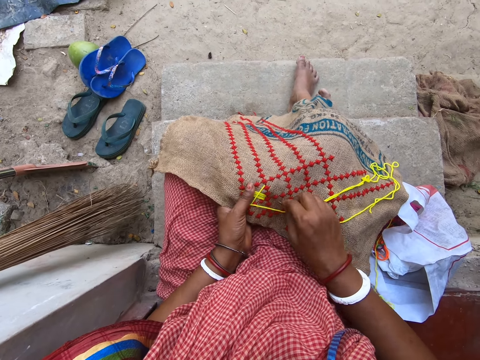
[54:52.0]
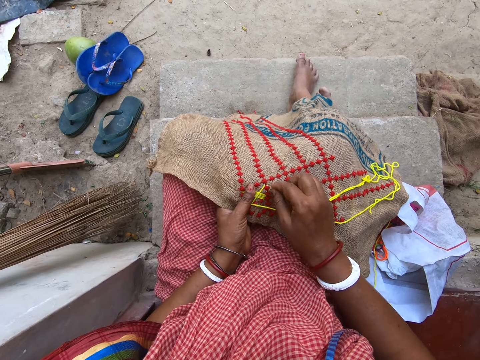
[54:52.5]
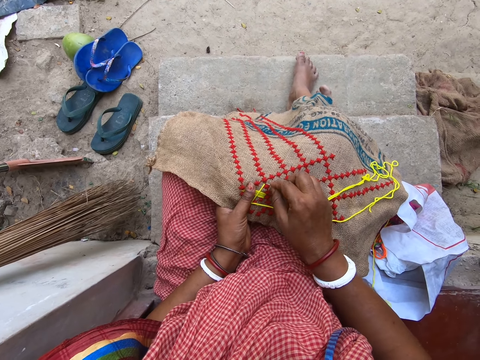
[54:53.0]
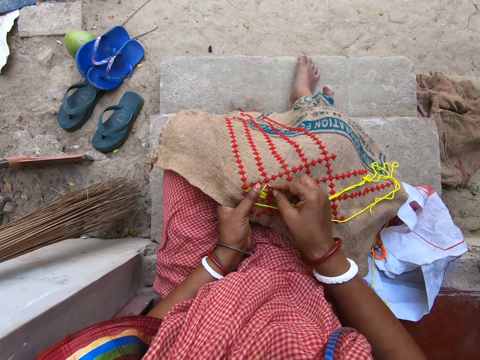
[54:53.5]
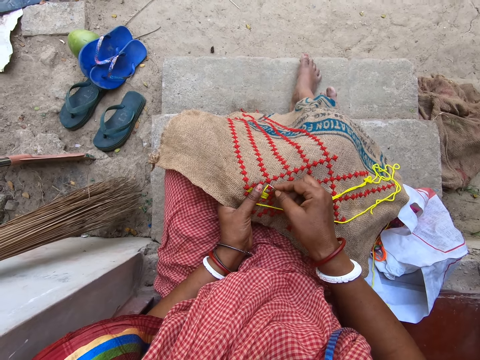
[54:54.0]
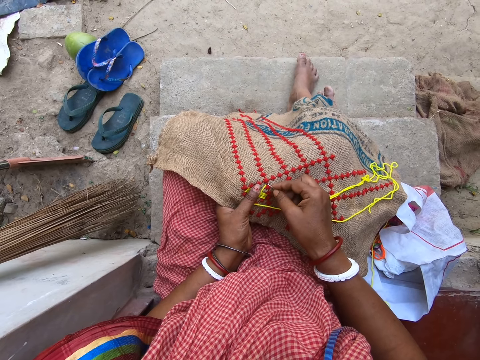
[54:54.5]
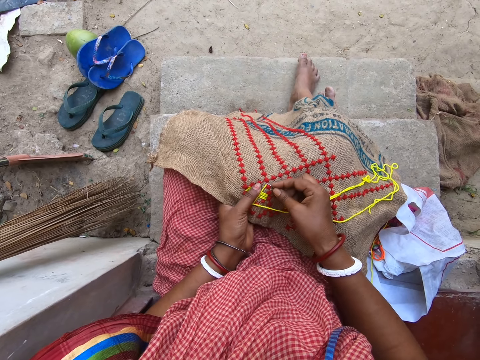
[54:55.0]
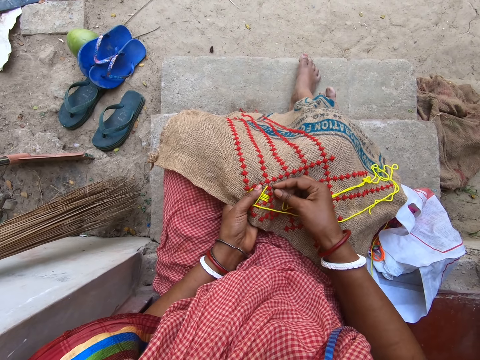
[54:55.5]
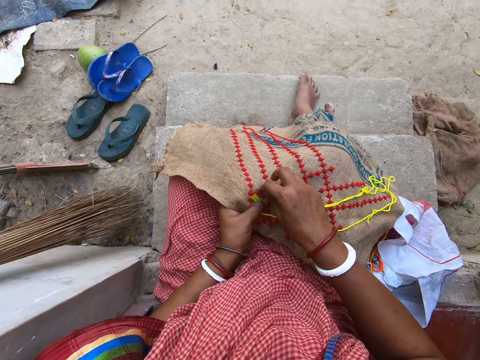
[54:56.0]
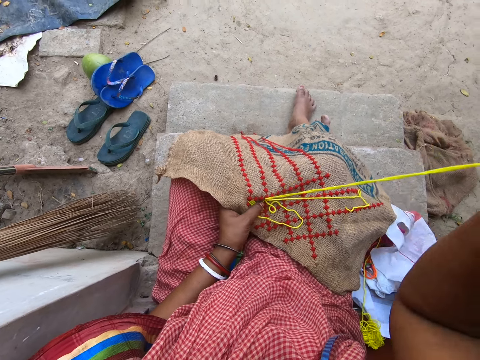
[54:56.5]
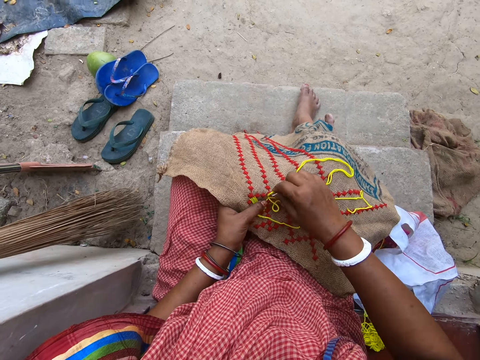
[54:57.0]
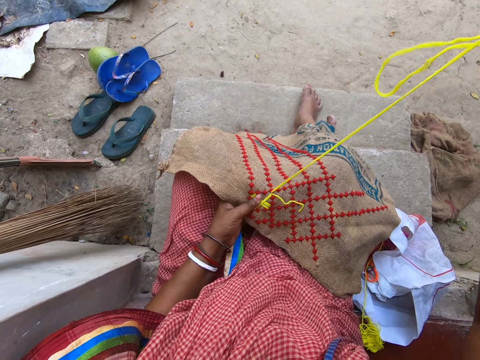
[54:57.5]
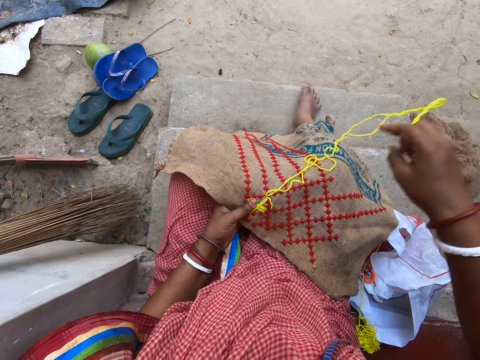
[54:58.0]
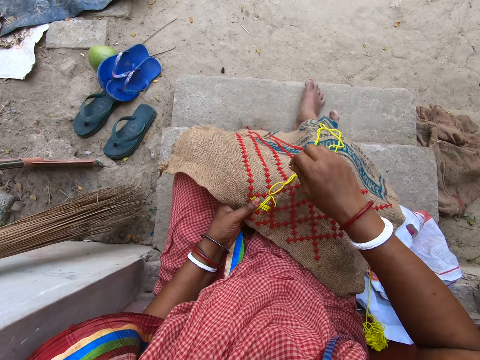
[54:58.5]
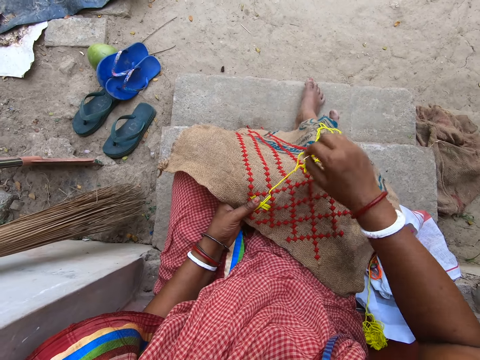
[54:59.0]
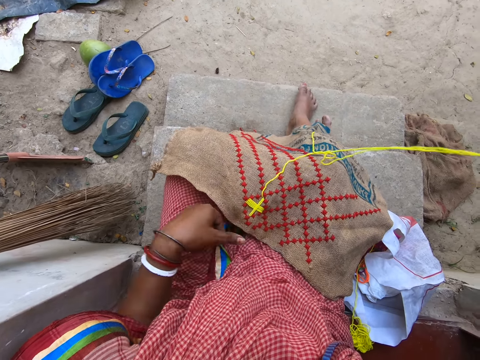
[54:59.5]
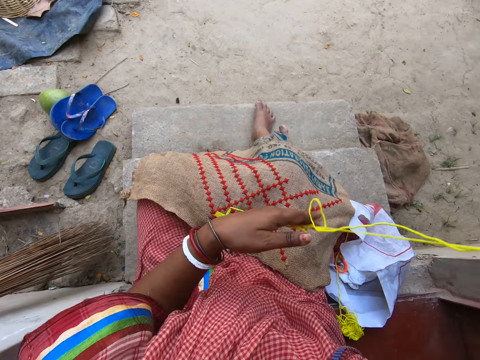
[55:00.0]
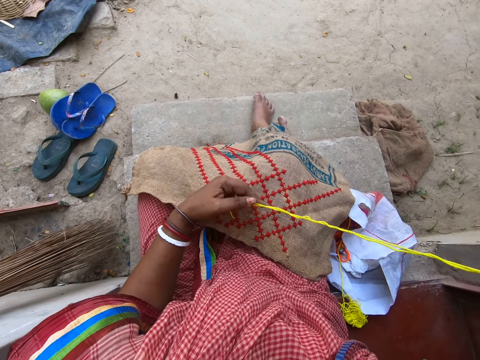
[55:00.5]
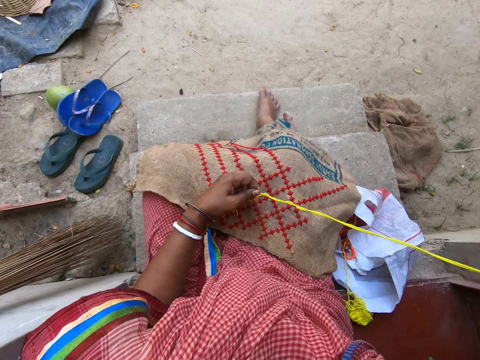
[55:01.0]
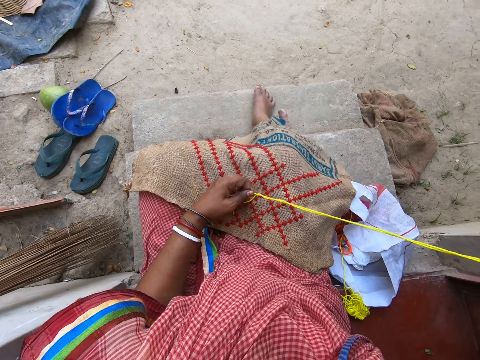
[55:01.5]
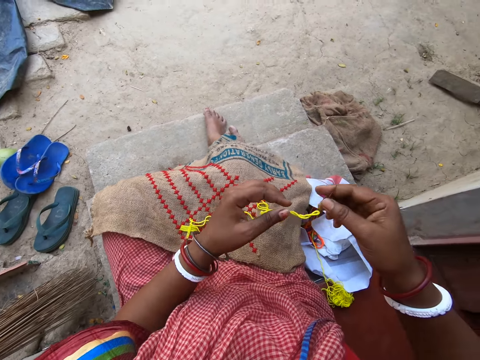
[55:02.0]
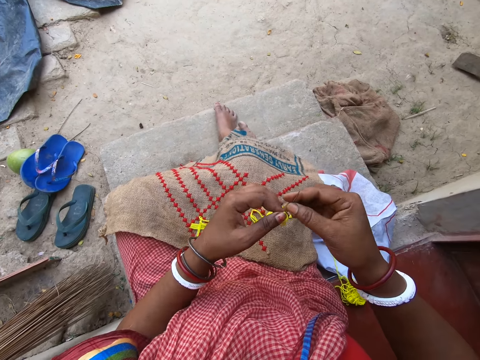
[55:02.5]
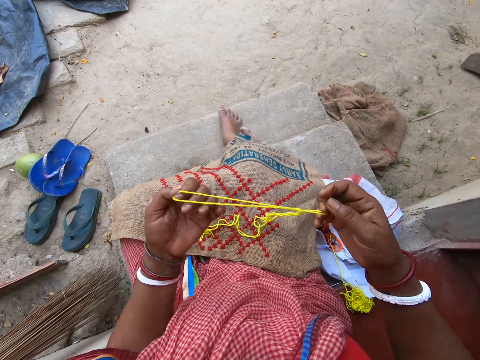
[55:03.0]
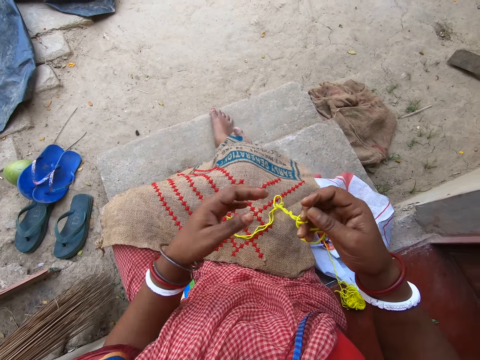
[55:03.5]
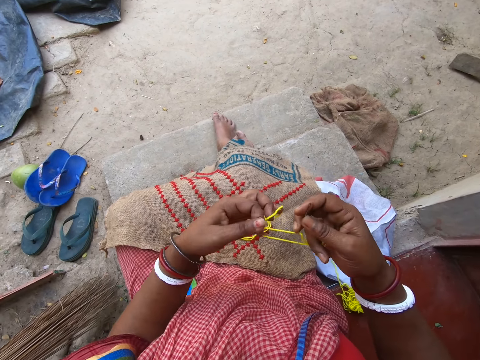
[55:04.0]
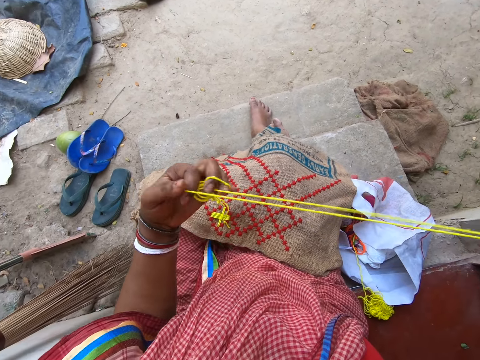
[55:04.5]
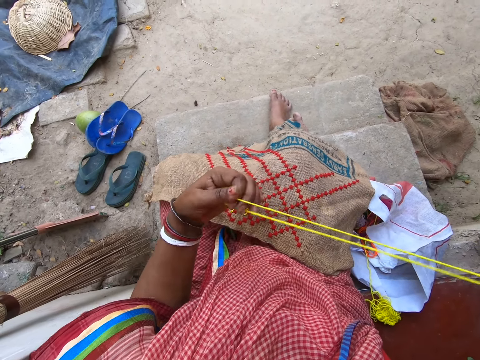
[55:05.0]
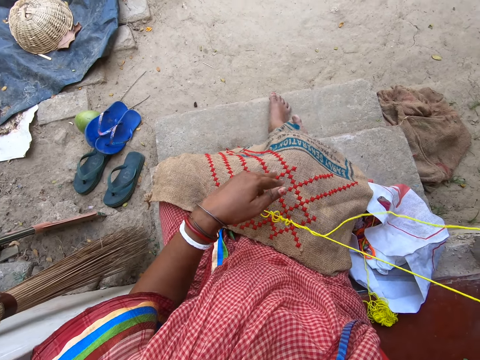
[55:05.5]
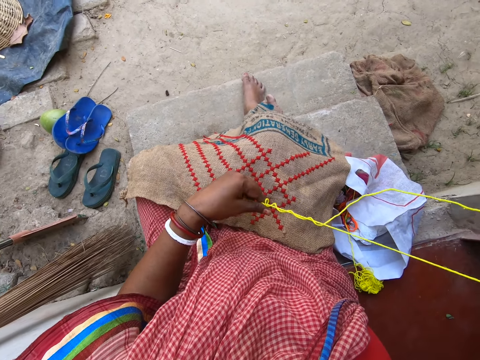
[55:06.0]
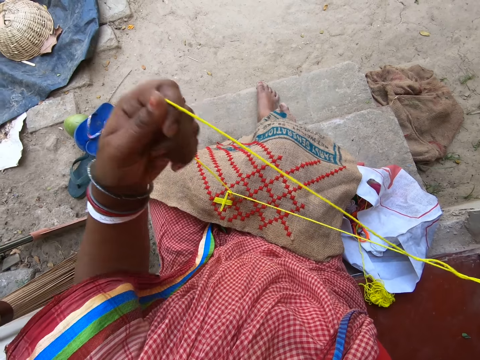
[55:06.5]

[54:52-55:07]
The camera wearer makes a rope. They hold the wool with both hands. They pull the wool with both hands.

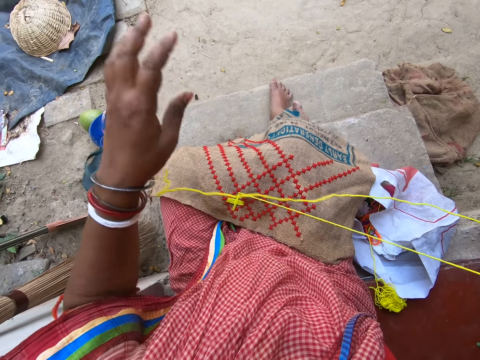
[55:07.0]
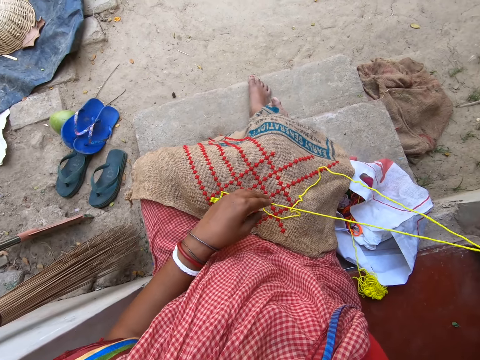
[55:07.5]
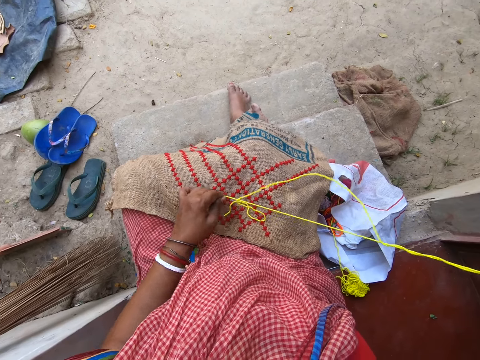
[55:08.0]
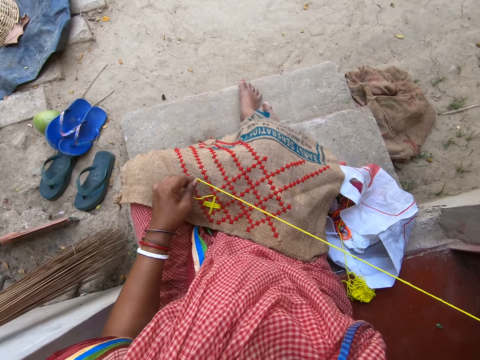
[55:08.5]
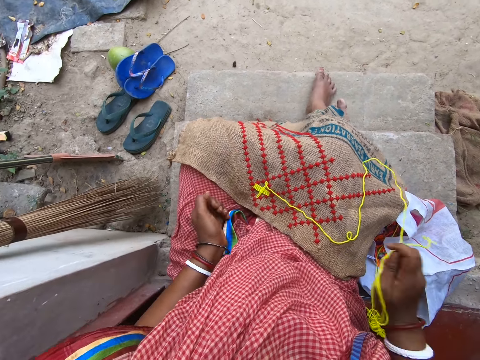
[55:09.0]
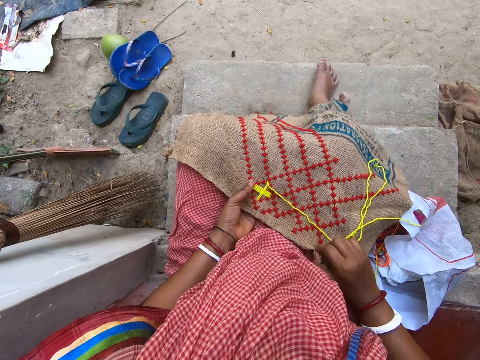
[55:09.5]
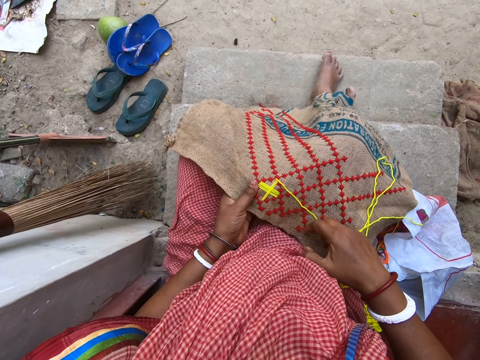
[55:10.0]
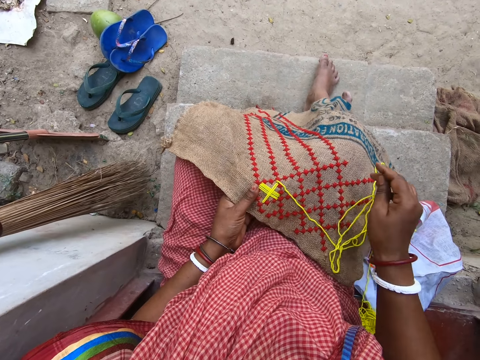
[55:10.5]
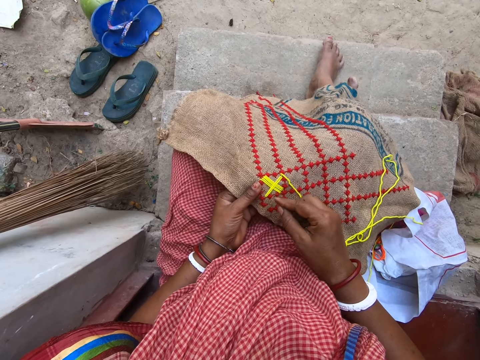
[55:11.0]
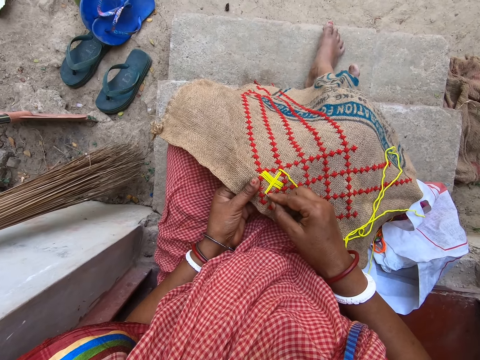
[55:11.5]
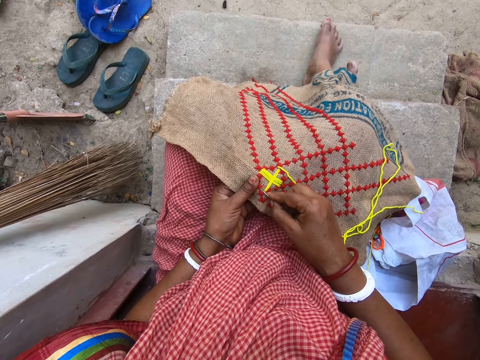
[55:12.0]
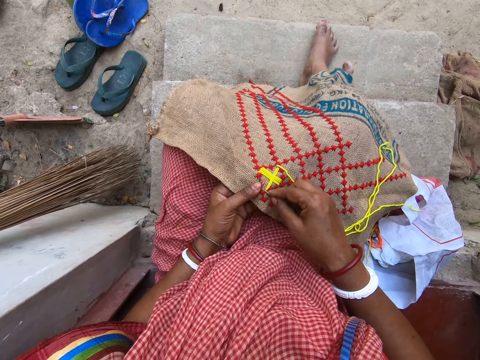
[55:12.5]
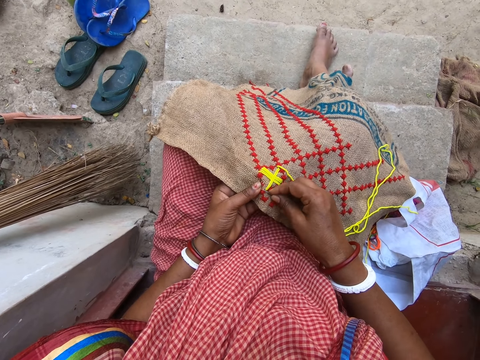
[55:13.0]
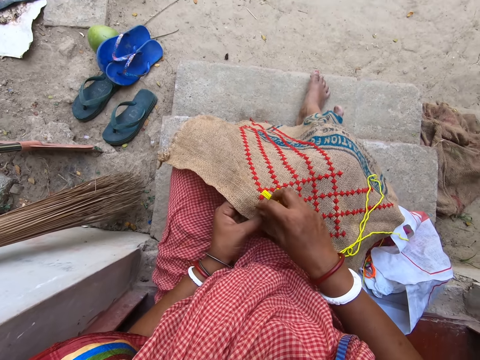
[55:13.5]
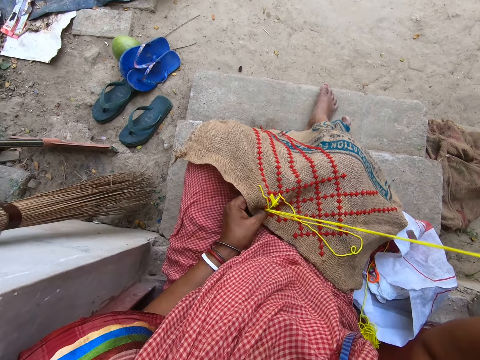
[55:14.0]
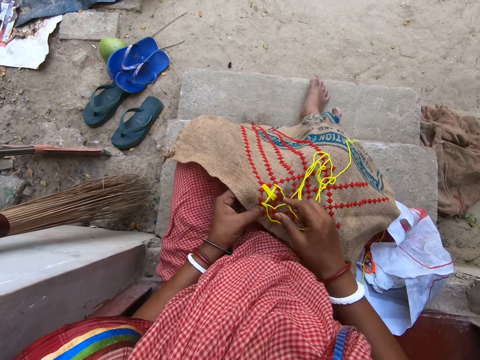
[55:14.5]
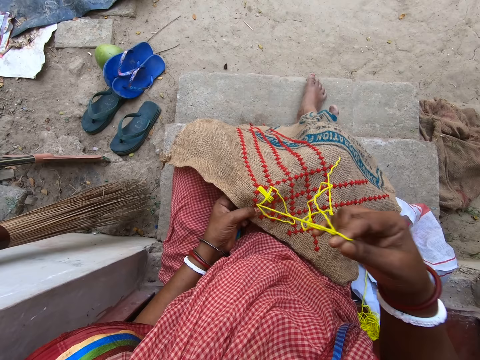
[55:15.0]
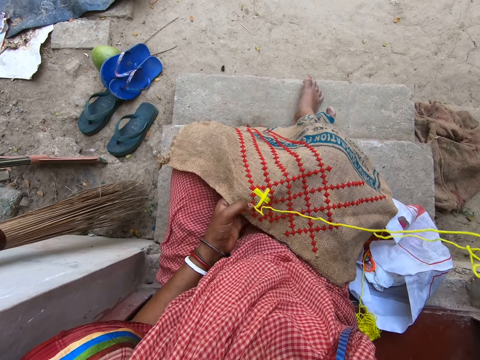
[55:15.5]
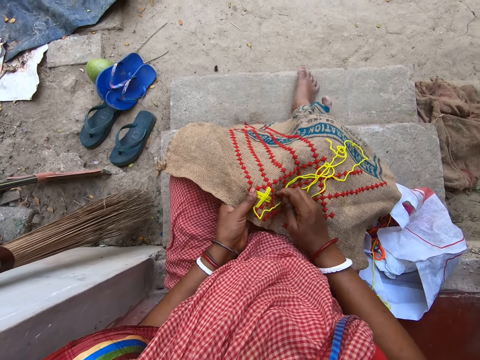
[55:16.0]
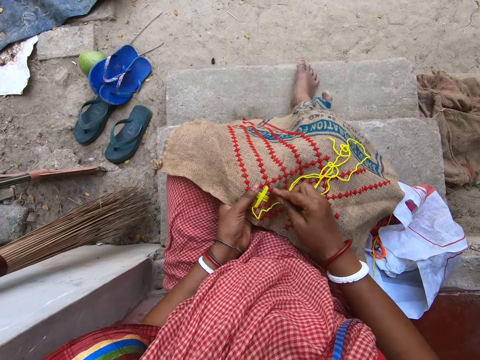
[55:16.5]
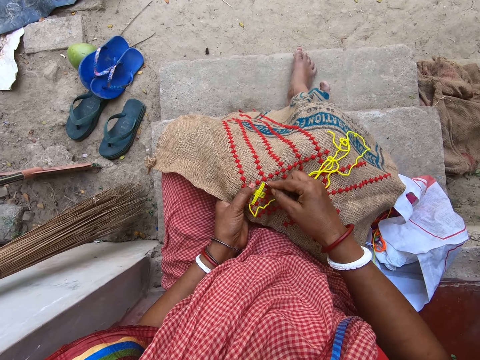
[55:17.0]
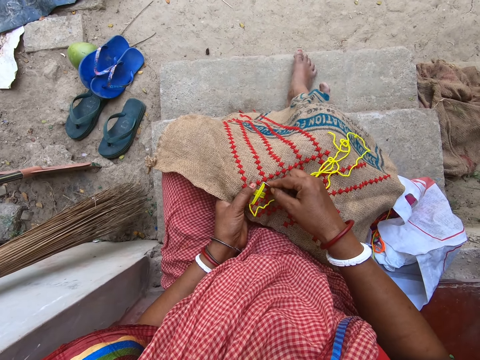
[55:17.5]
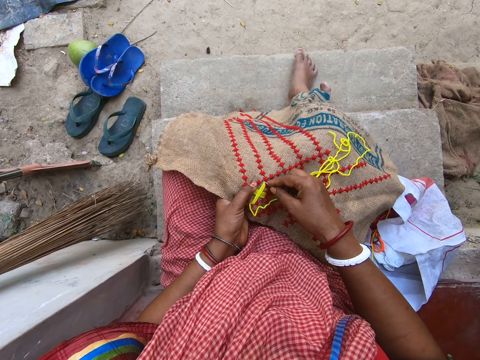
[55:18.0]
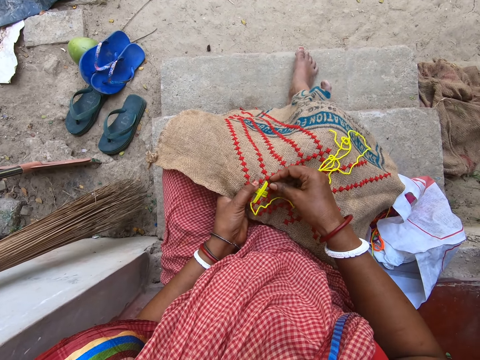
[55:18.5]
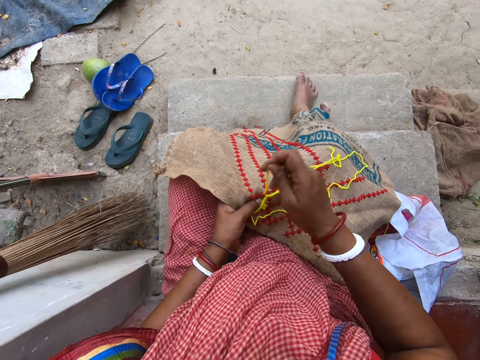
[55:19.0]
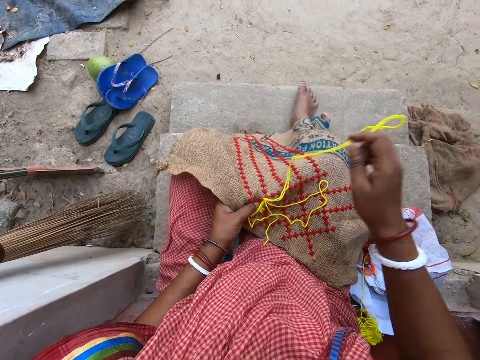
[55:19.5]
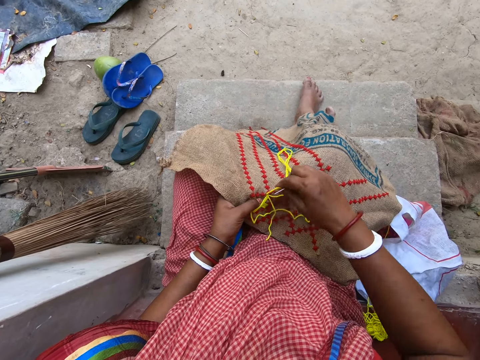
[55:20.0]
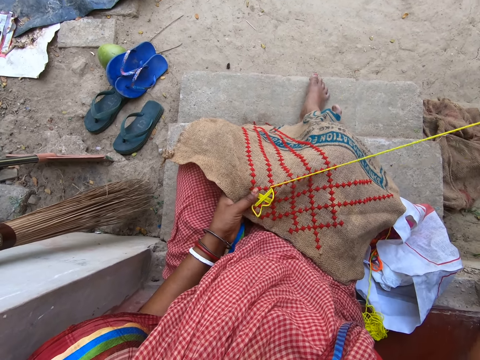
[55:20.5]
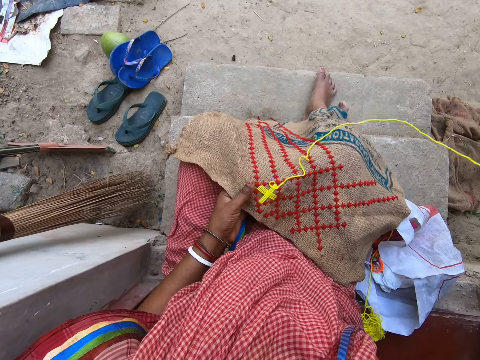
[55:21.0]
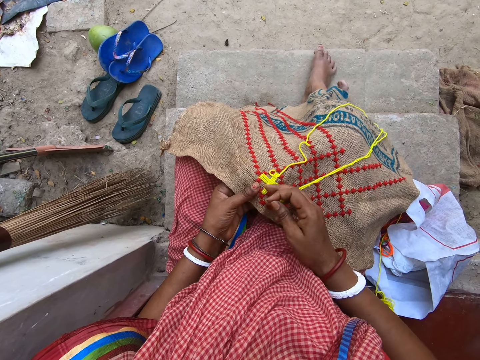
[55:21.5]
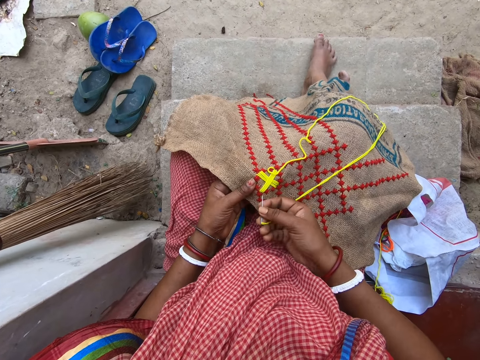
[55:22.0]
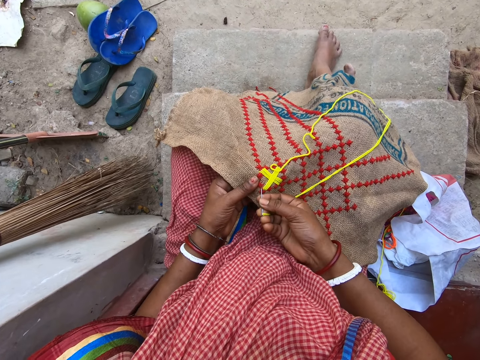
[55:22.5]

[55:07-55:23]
The camera wearer sews the piece of material with the needle and wool in her right hand.
